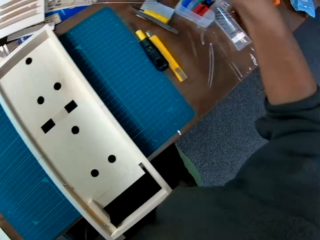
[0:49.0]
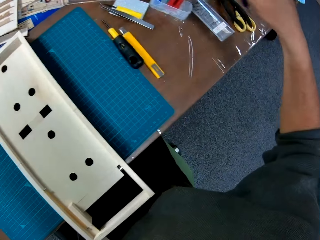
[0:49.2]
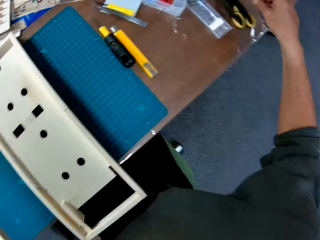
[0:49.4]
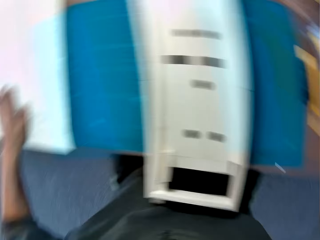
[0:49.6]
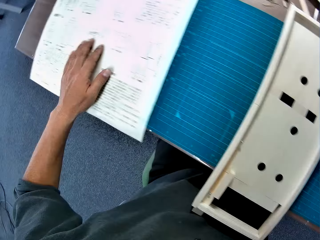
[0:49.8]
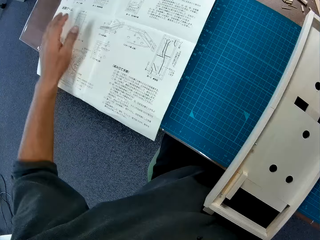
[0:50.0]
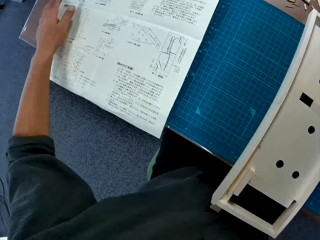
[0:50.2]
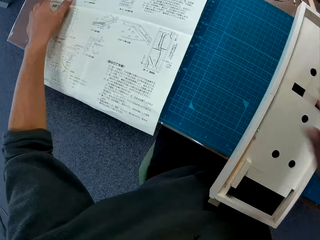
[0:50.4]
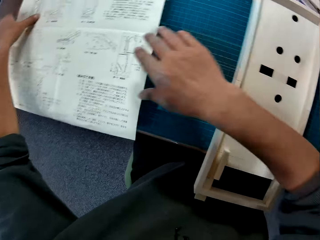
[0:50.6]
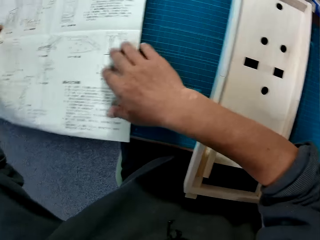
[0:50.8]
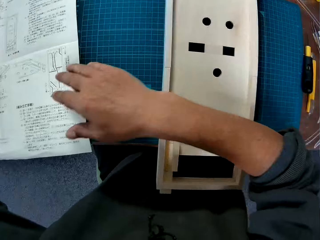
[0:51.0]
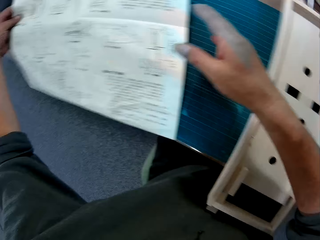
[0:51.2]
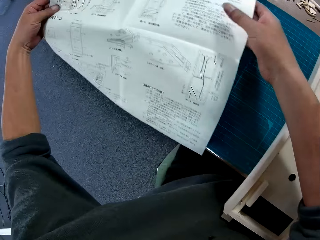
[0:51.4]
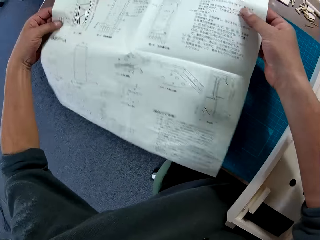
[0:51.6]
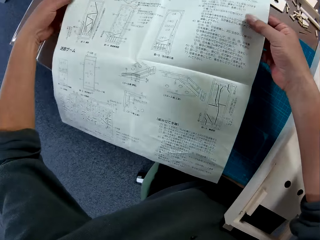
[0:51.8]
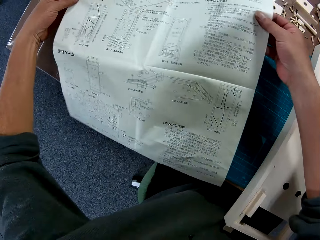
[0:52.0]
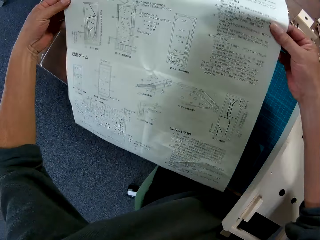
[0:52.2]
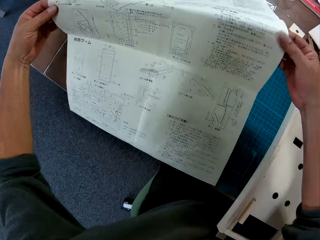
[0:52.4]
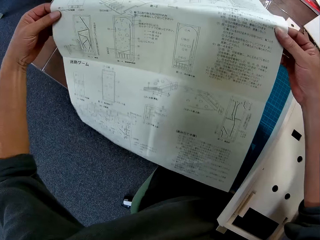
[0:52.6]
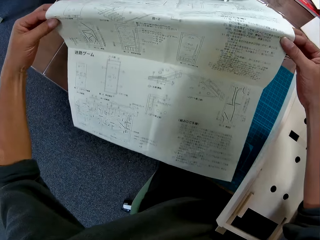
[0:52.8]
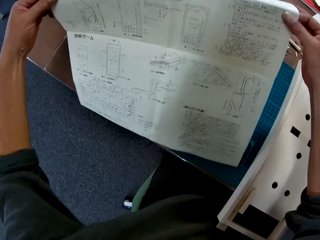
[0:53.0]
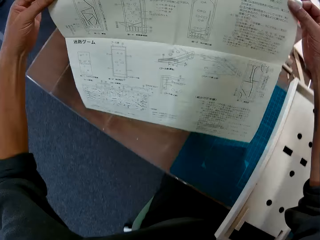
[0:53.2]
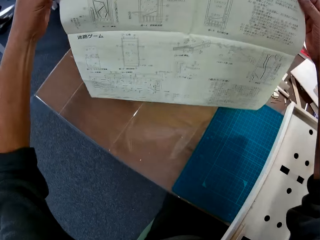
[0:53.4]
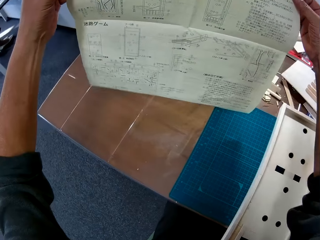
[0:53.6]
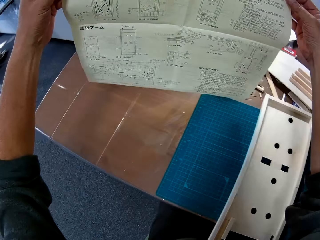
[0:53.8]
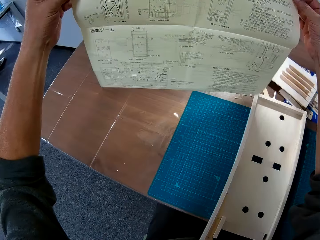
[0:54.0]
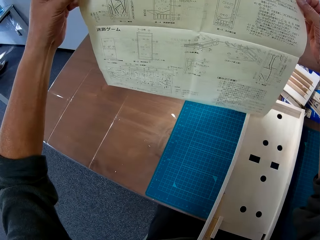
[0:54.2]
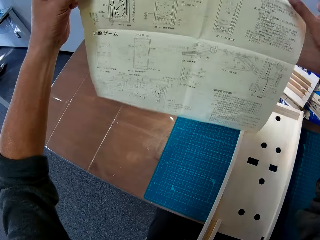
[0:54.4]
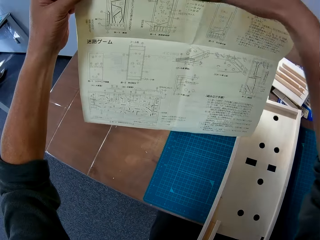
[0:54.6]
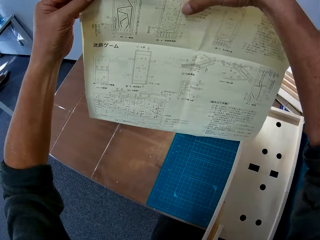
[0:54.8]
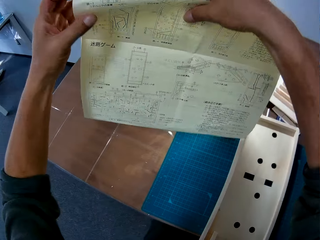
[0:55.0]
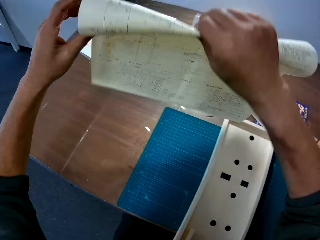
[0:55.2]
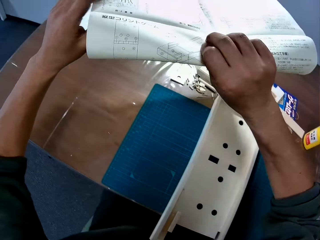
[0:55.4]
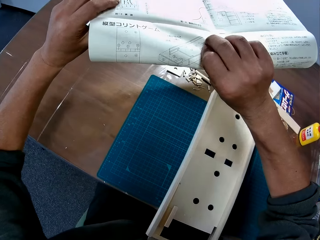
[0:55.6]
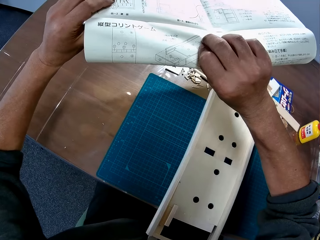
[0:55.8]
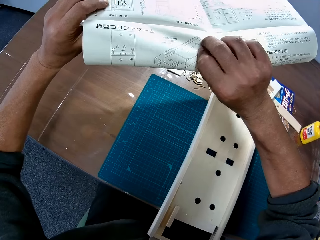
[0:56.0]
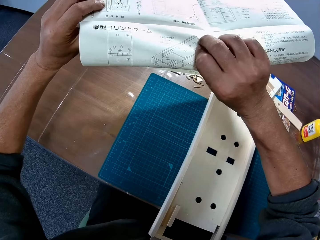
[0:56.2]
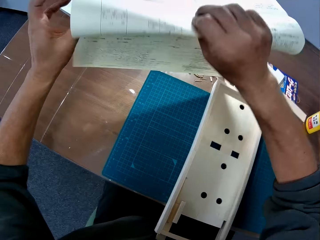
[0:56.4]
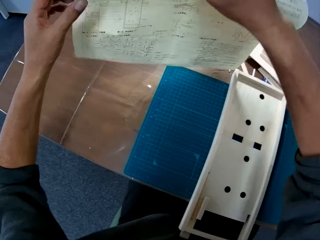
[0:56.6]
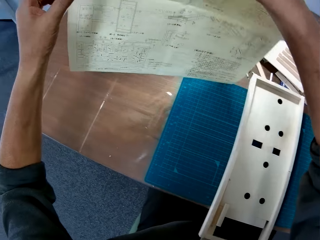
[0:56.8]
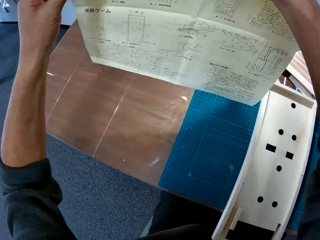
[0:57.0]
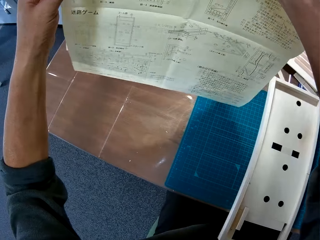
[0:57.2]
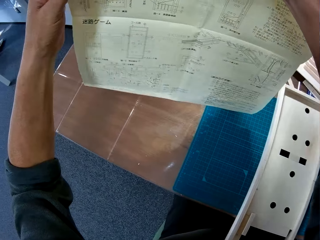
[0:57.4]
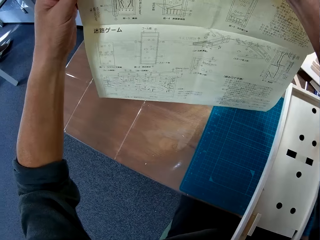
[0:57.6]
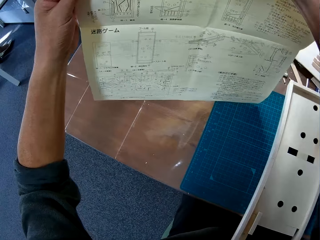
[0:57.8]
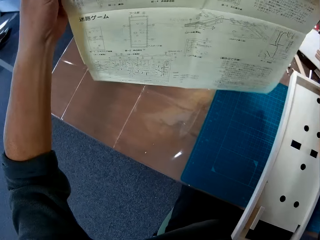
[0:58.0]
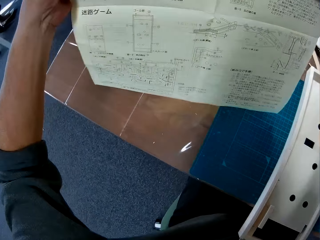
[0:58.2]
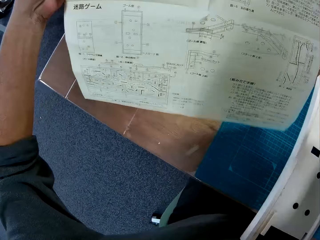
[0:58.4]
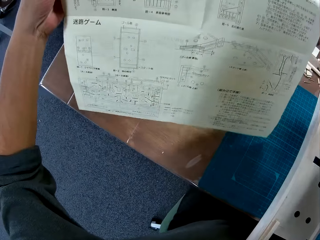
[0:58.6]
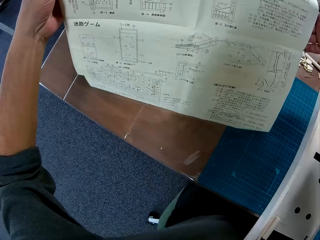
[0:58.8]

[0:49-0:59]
The camera wearer places the pen at the right on the table. They raise the instruction manual and fold the instruction manual.

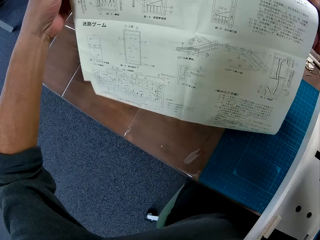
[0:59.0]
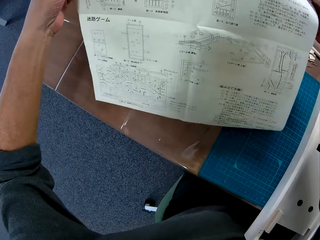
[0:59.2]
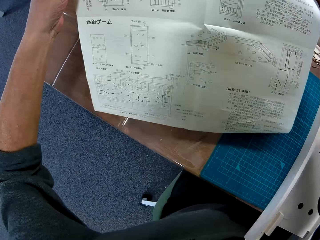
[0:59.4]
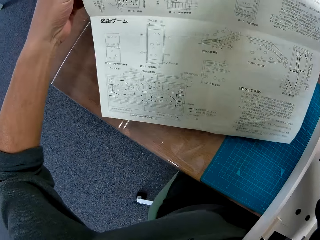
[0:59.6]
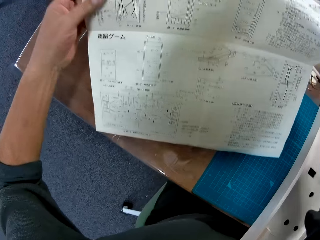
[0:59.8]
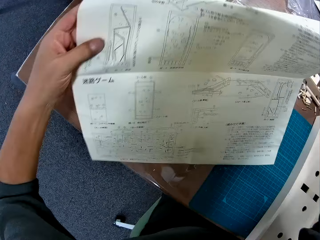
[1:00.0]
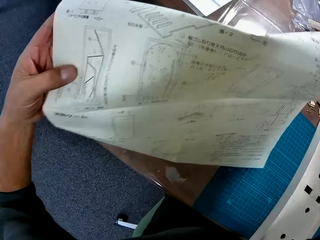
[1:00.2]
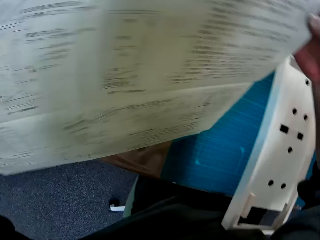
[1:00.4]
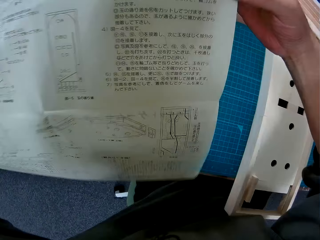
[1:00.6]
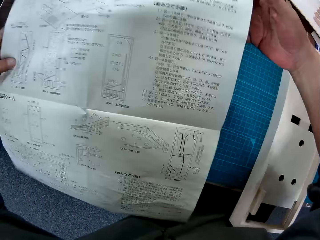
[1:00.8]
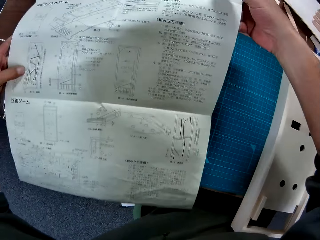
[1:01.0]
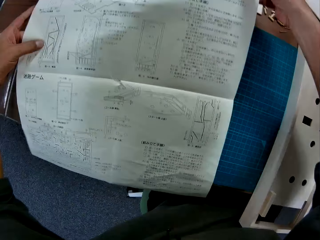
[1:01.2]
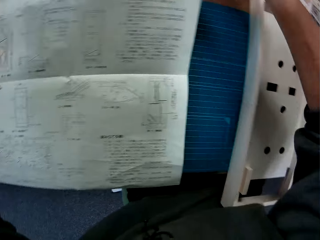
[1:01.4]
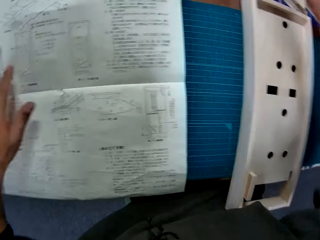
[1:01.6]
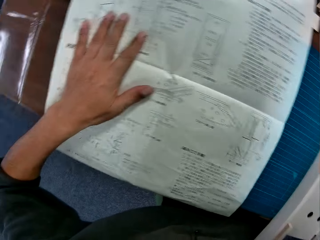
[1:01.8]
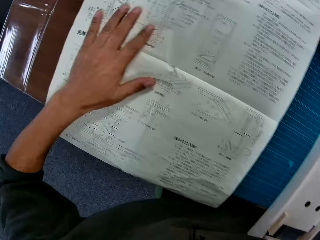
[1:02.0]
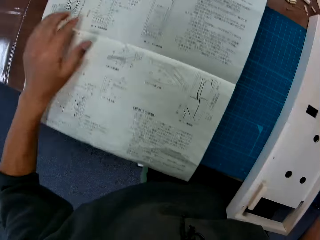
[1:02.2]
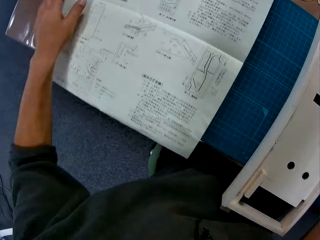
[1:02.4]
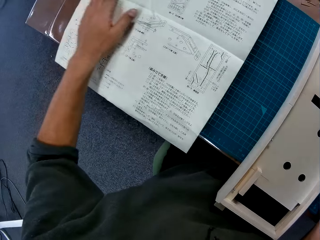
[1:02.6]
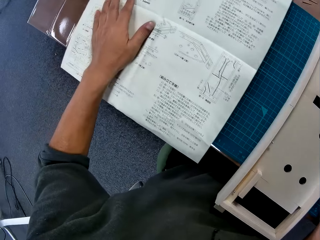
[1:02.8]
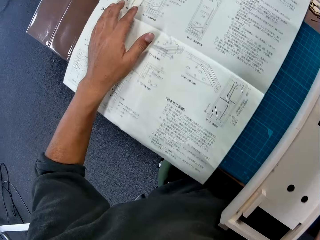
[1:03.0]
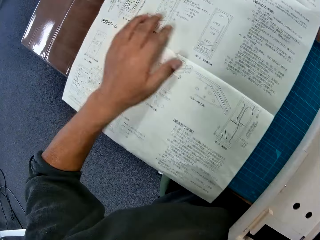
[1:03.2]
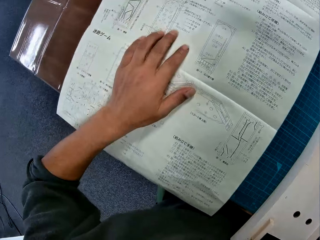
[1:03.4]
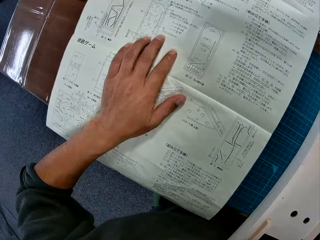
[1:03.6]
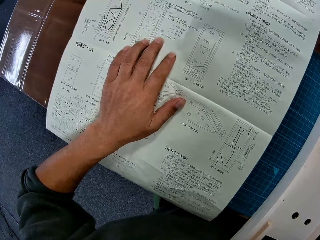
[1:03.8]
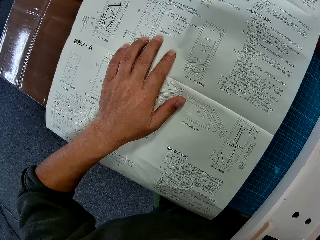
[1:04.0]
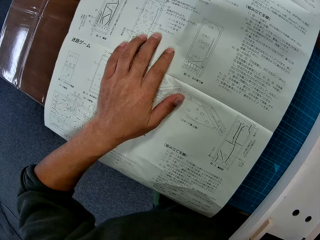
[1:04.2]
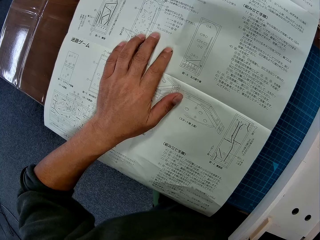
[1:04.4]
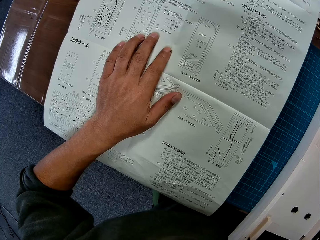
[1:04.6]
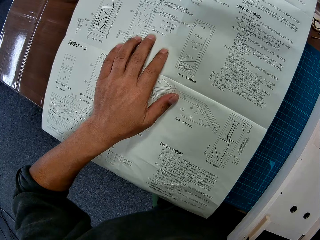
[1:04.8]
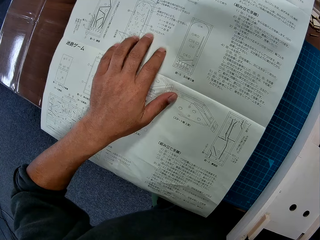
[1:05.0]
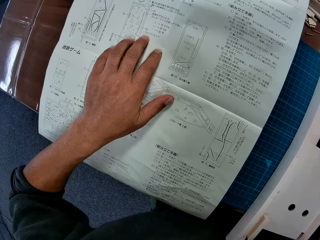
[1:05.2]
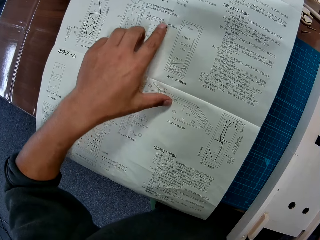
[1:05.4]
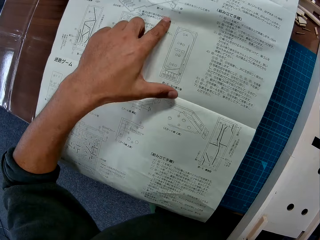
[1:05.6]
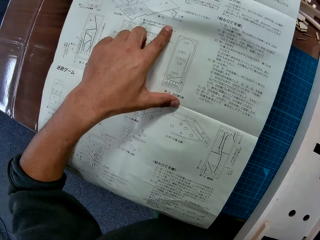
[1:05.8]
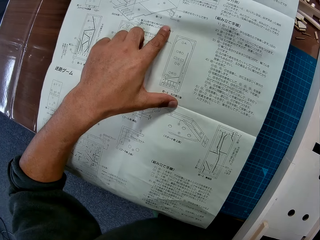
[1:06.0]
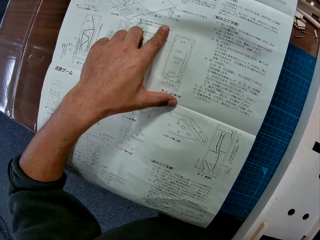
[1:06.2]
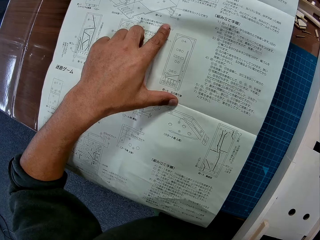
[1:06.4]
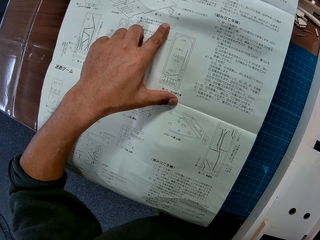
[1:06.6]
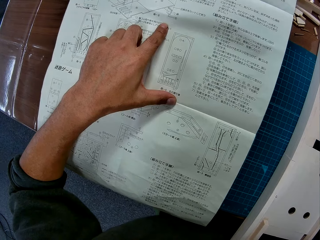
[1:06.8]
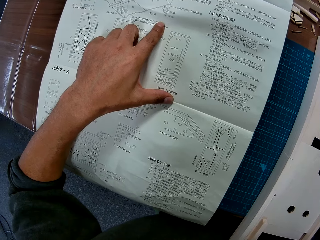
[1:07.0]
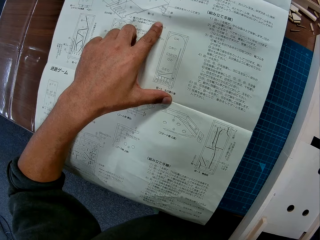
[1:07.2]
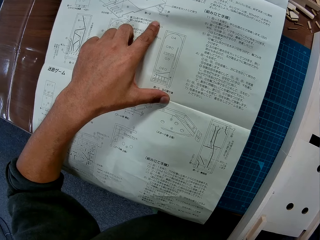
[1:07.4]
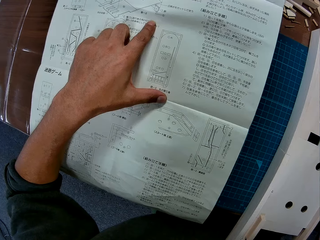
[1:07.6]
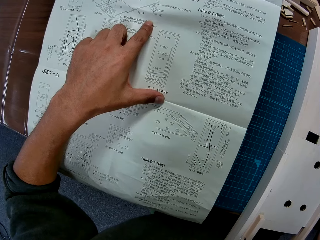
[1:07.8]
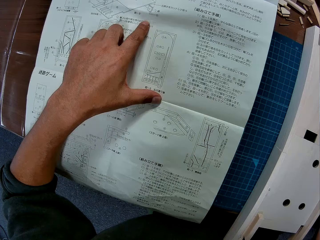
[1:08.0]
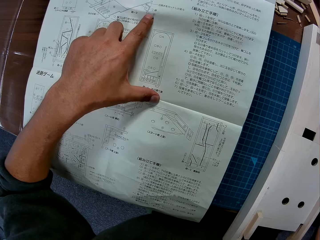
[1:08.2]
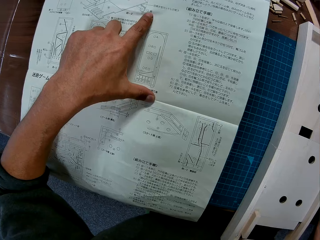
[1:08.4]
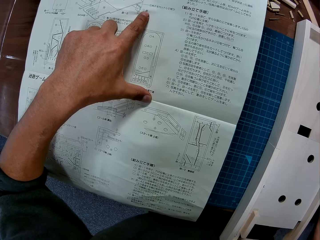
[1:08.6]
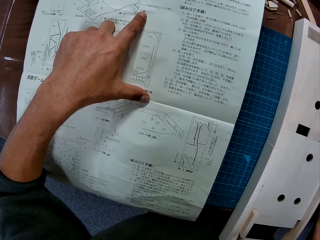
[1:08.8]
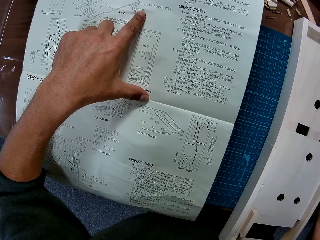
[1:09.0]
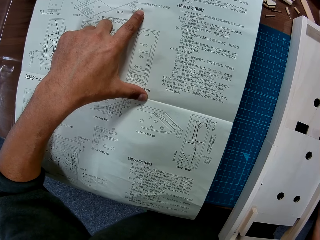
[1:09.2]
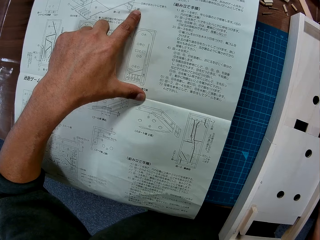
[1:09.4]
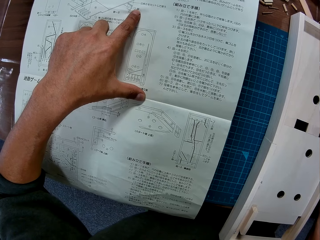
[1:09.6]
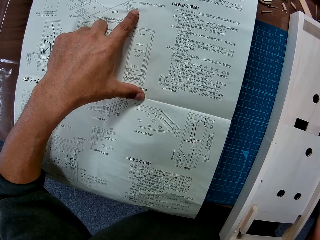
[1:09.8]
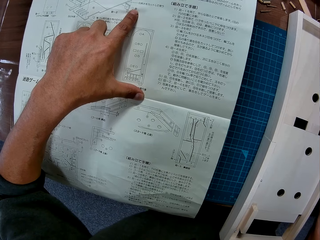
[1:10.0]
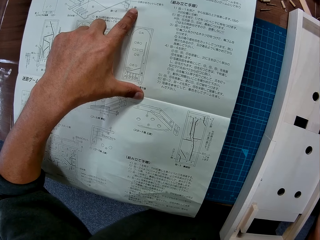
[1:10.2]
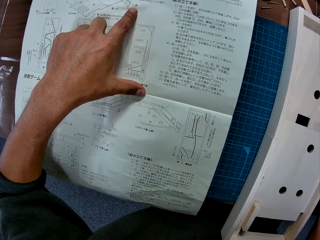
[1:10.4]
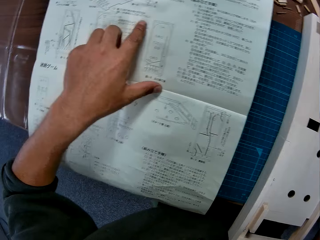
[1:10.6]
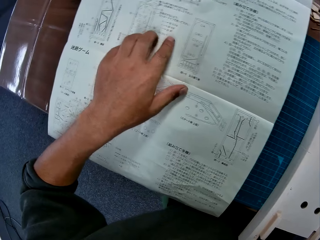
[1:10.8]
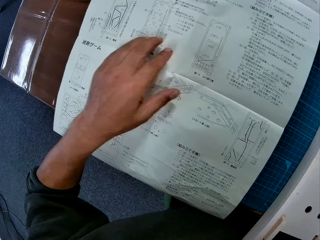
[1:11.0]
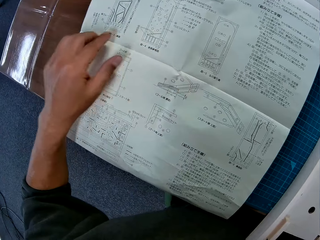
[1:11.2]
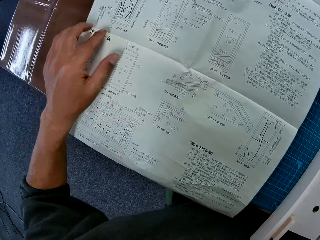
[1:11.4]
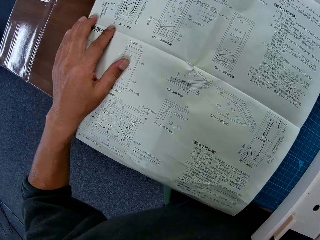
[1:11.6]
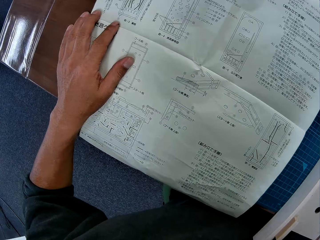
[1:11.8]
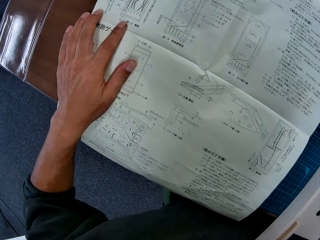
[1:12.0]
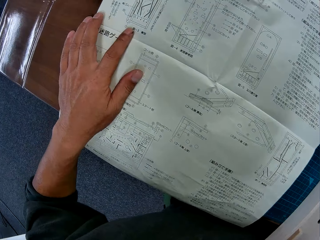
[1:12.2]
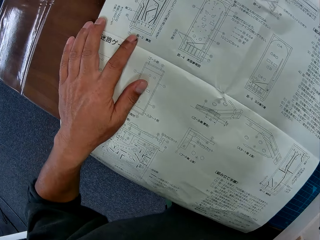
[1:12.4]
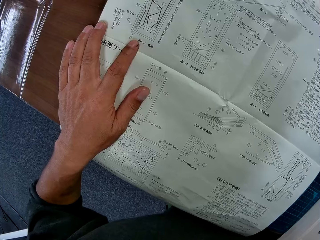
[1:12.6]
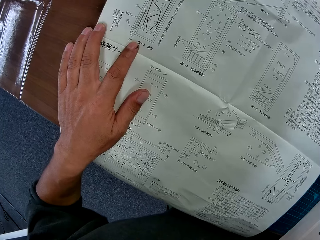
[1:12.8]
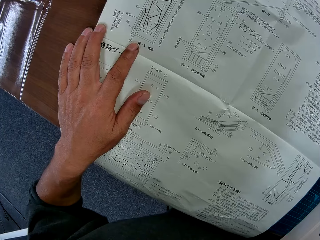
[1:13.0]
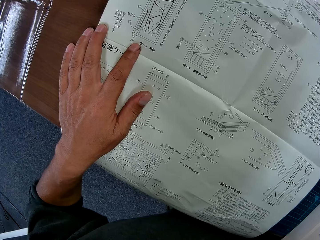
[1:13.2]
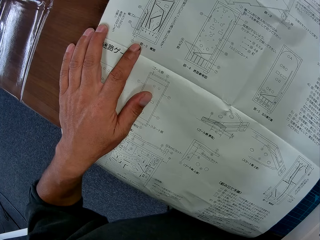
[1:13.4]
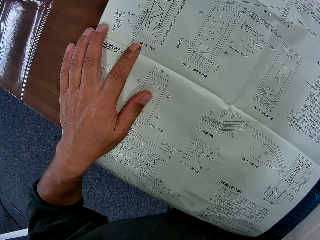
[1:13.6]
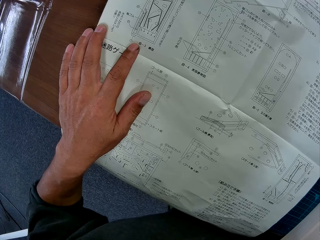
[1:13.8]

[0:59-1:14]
The camera wearer spreads the instruction manual on the table and on the blue mat. He places his hand on the instruction manual. He puts the manual down. He reads the manual.
